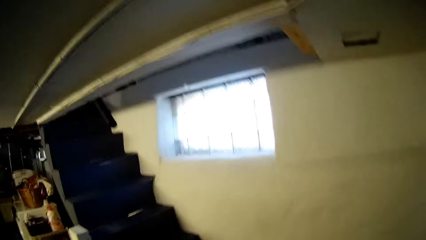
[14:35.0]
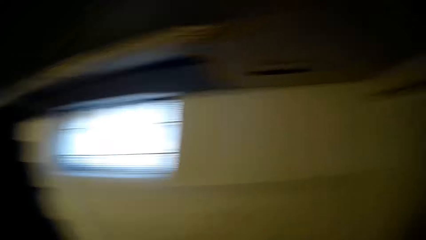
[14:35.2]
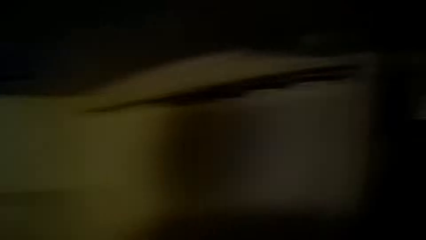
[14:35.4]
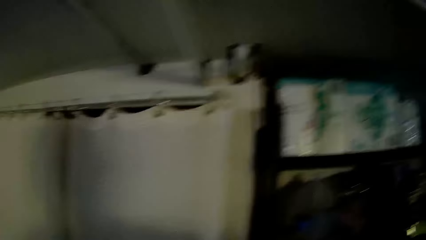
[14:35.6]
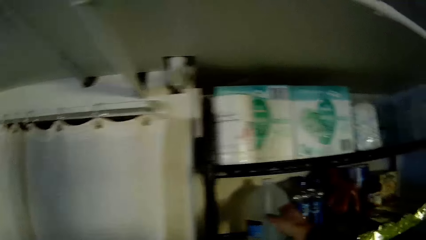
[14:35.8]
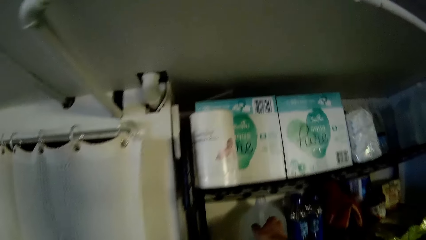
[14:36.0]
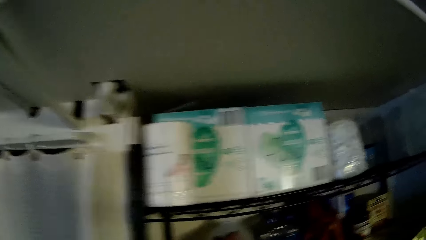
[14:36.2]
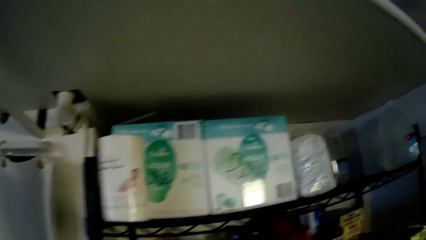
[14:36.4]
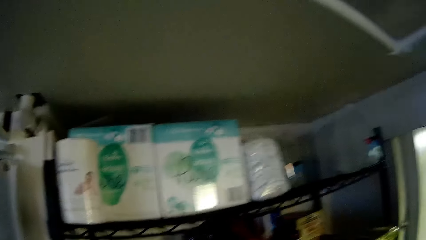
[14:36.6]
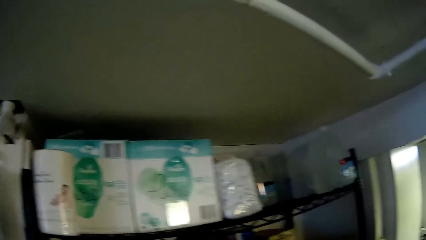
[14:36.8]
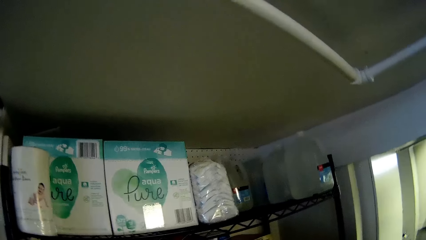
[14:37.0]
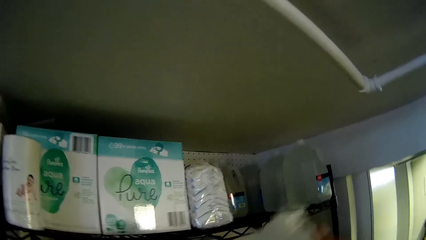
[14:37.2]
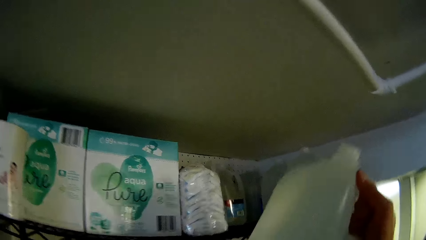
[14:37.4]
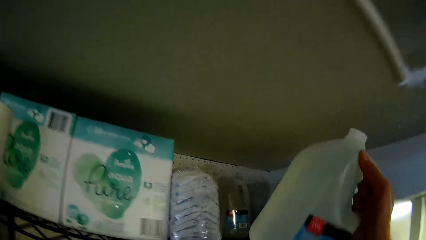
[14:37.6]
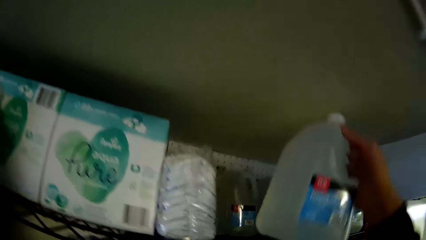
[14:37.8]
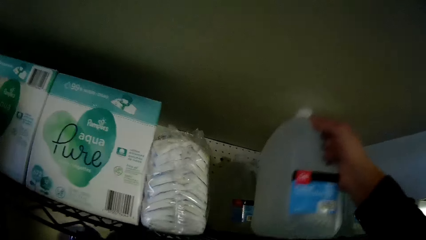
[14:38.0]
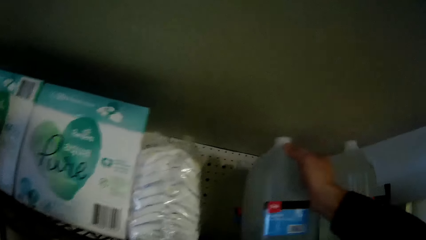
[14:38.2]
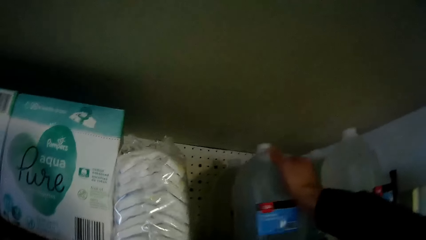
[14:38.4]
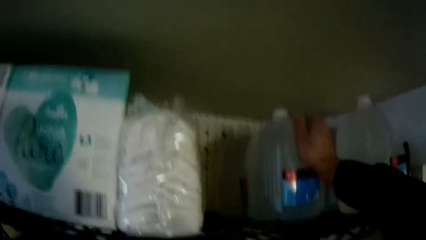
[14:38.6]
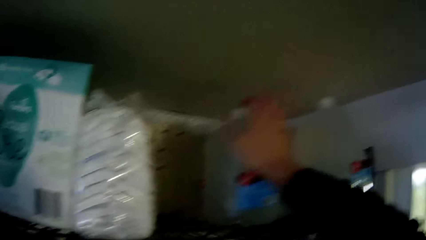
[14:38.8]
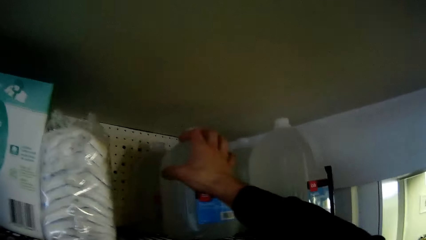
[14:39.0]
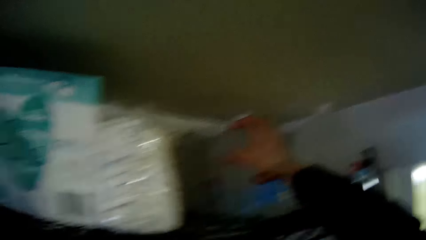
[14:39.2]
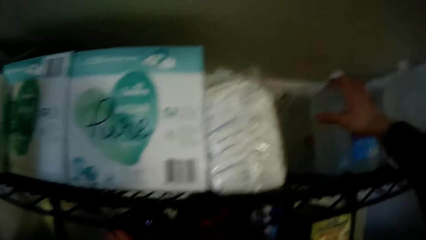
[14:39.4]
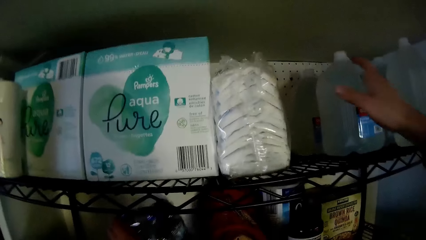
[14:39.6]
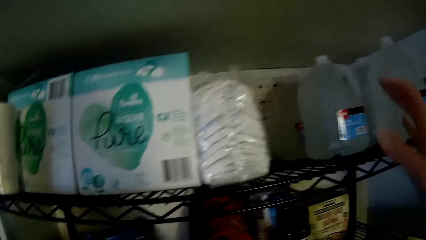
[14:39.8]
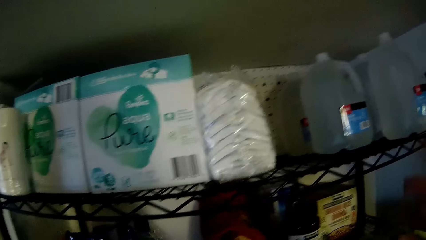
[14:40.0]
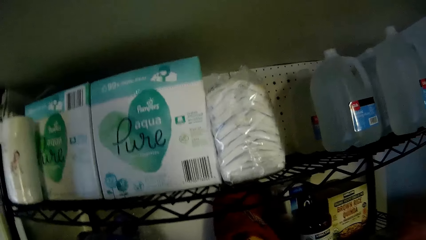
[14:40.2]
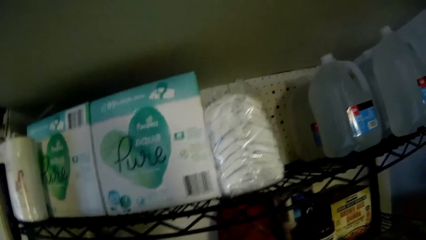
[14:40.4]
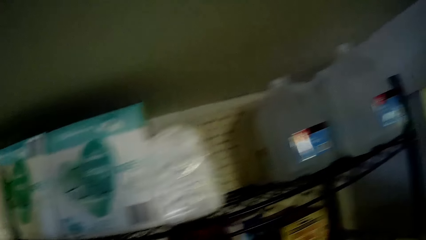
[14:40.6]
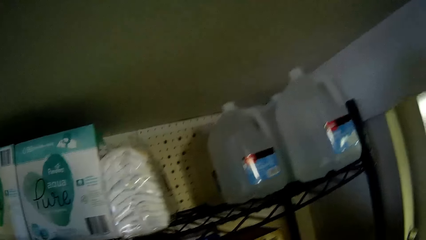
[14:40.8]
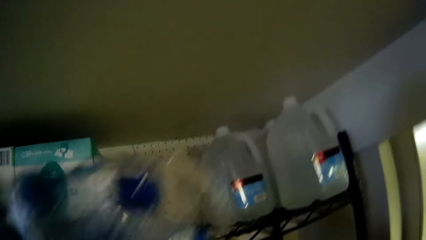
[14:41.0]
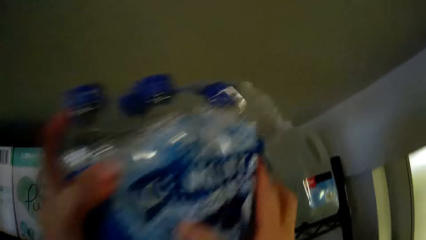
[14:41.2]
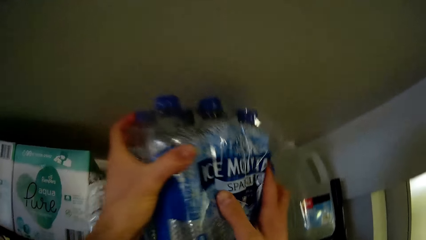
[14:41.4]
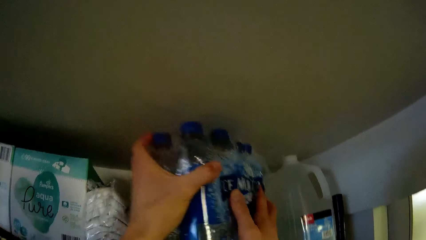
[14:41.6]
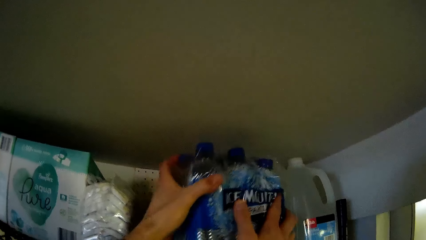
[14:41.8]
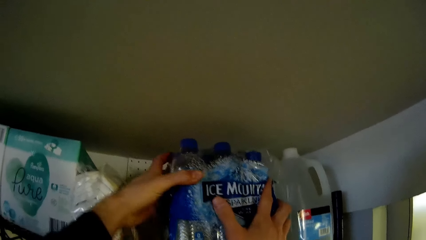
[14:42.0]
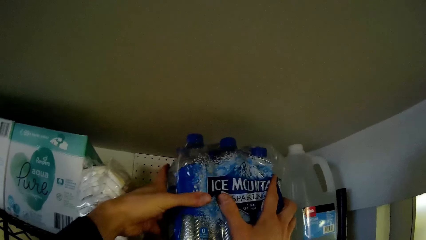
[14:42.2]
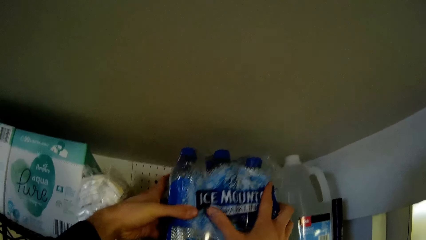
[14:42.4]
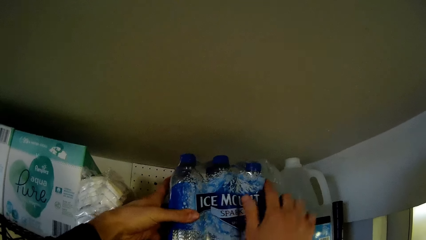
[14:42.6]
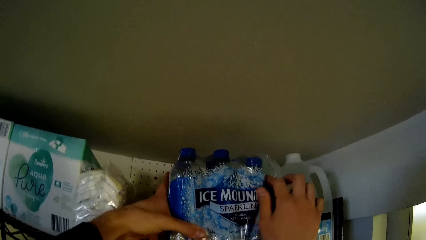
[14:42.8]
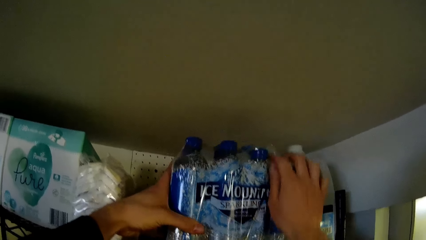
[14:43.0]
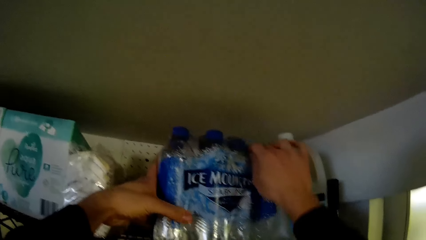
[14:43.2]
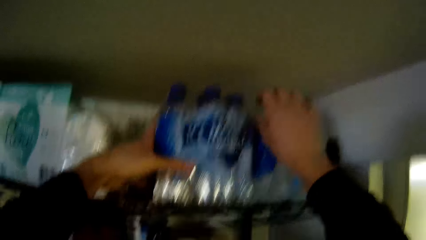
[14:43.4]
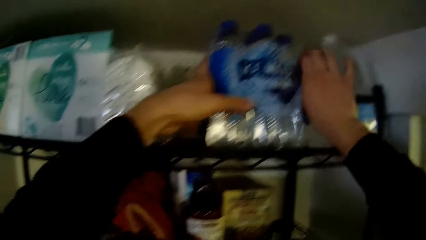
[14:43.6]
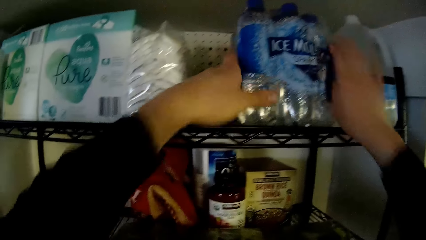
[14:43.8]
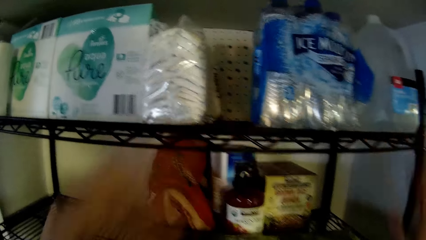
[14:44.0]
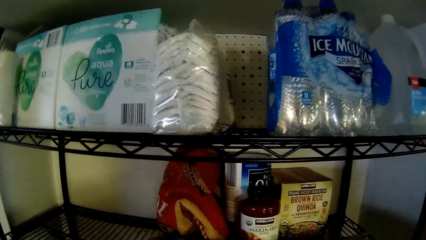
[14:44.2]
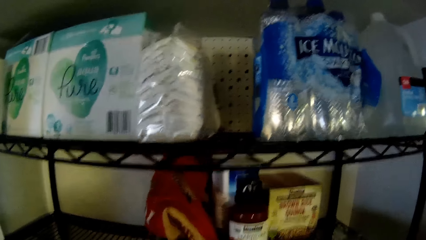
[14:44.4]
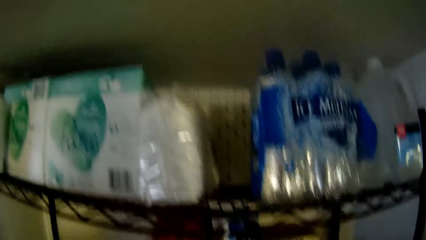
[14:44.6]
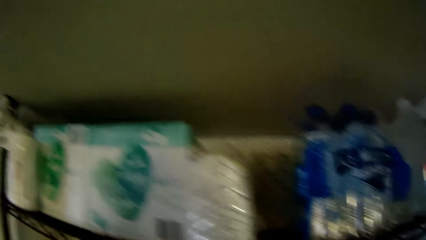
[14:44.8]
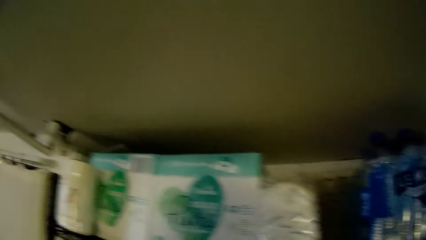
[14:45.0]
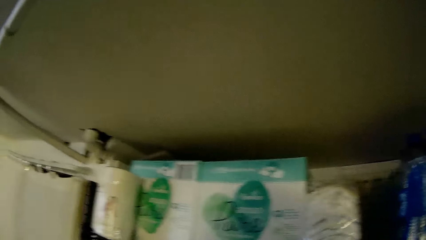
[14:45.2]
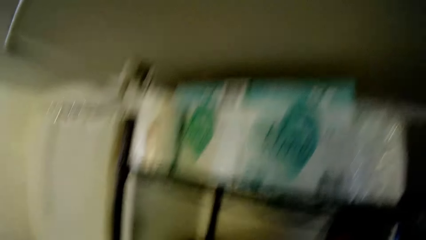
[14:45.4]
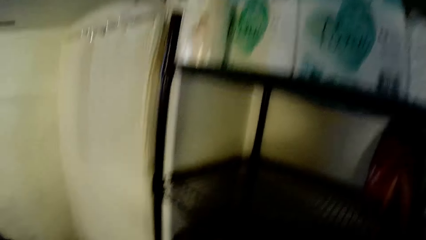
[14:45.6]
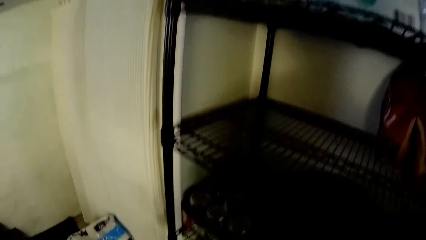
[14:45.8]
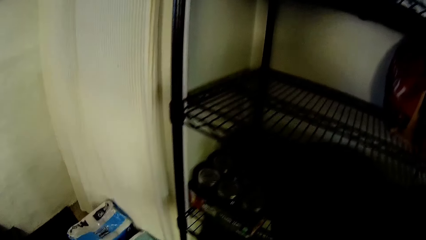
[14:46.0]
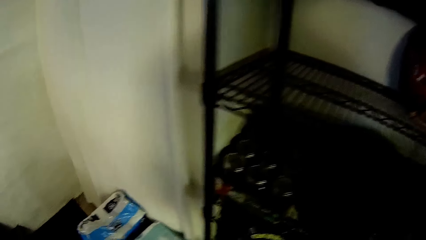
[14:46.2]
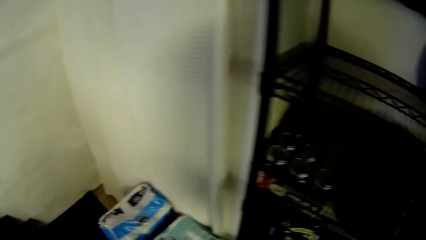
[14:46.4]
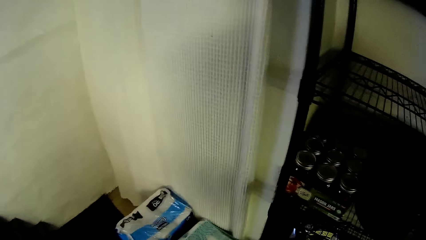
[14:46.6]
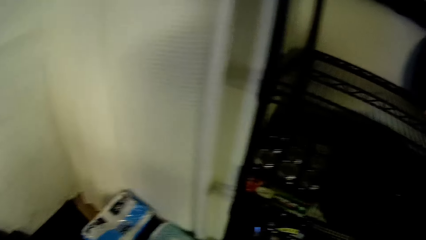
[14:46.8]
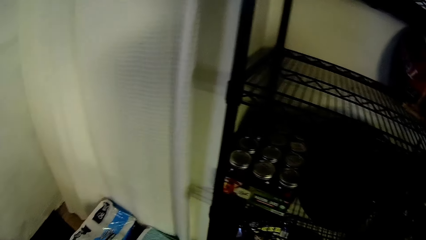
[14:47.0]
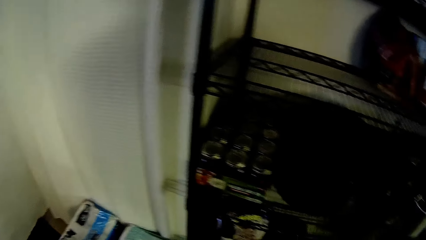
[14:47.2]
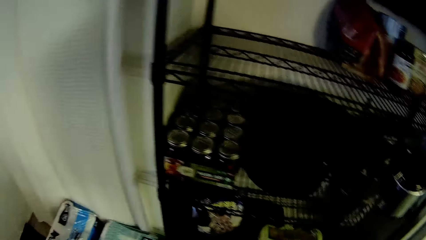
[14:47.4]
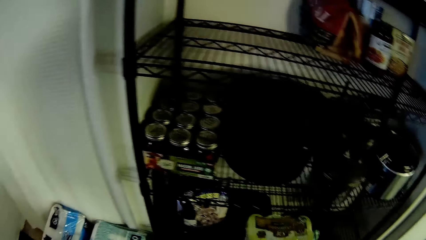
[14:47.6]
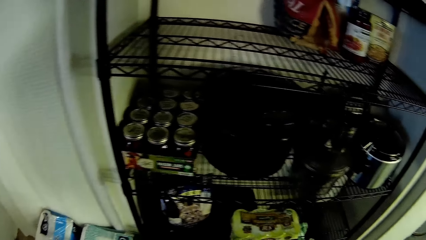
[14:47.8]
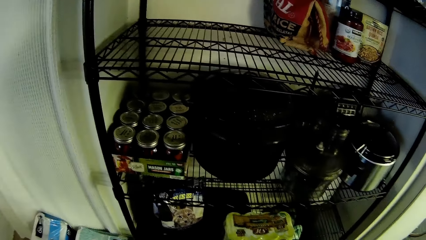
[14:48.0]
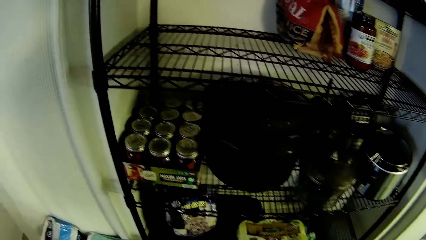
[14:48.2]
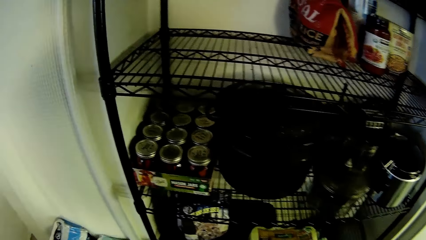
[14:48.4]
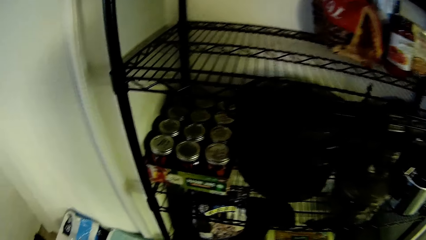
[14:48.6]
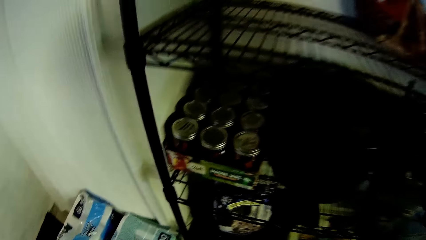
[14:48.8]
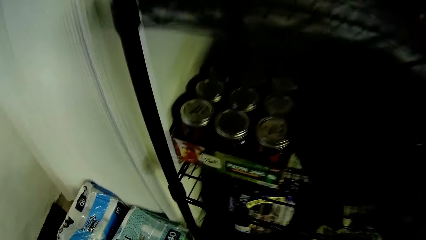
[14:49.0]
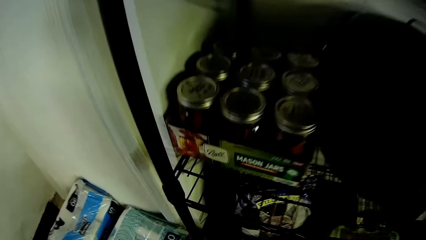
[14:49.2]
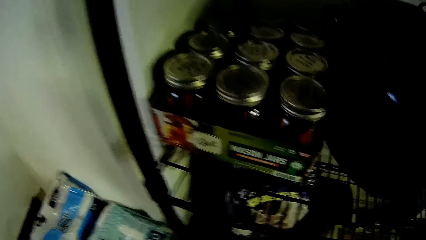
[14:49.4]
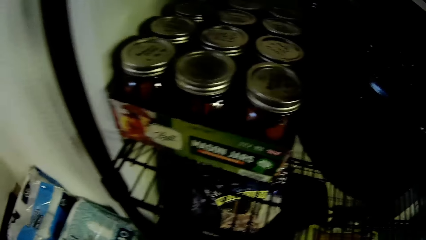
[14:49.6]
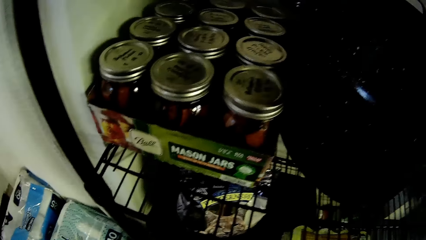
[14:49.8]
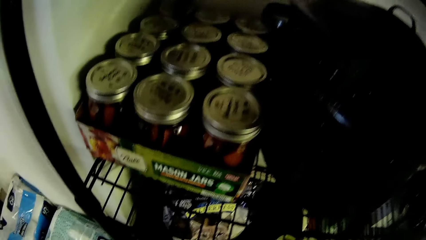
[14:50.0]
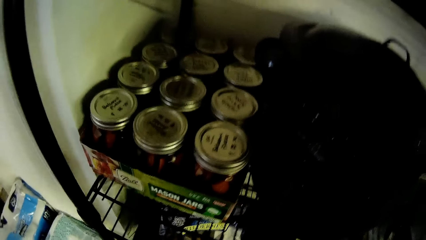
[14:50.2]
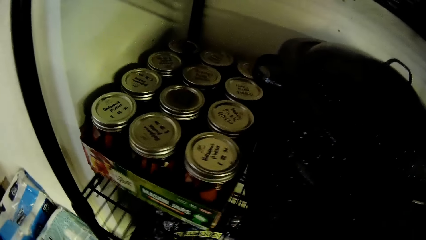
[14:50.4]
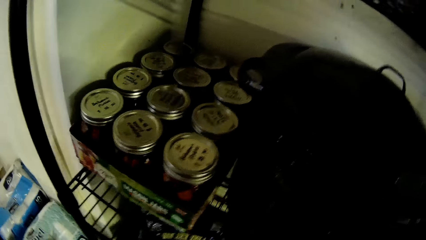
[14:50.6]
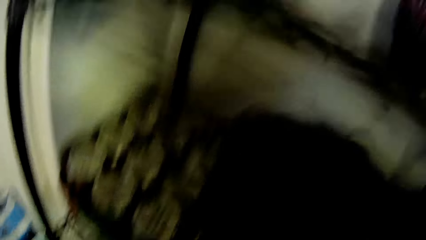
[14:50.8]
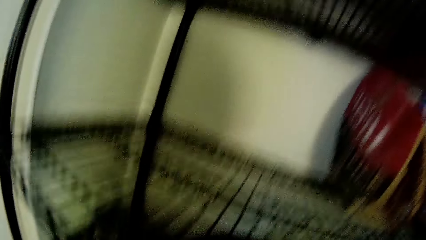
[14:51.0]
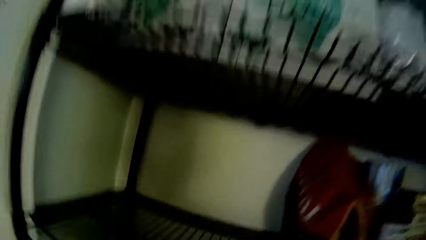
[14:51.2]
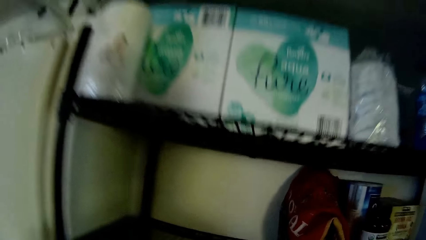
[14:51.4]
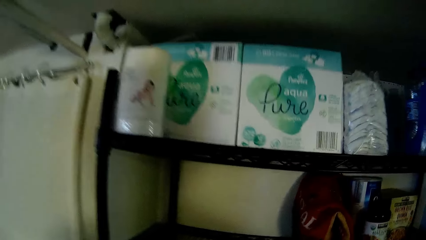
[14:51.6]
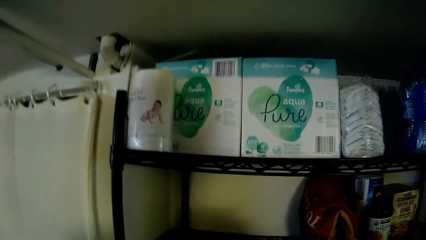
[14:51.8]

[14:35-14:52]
The camera wearer carries the gallon of water from the middle shelf with his right hand. He picks the water bottle with his left hand. He places the gallon of water on the upper shelf with his right hand. He grabs a pack of table water from the middle shelf with his left hand. He places the pack of table water on the shelf with both hands. He adjusts the pack of table water on the shelf with both hands. He stands on the floor.
